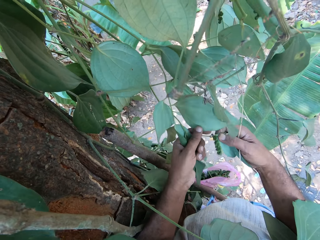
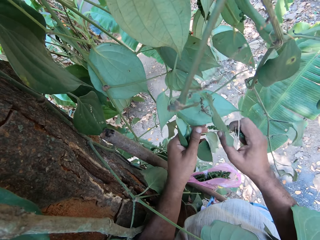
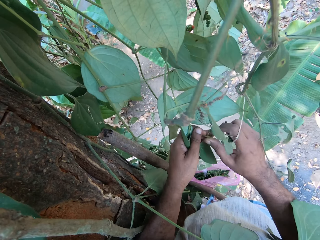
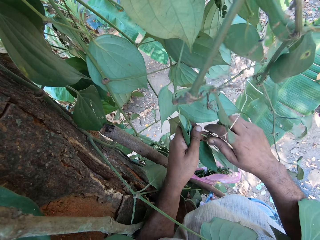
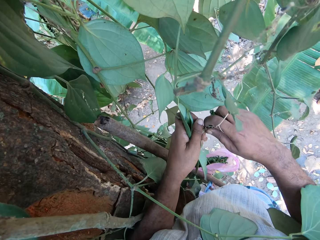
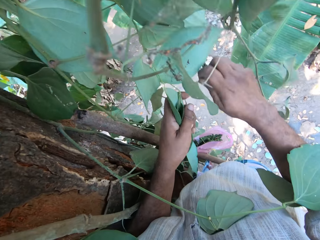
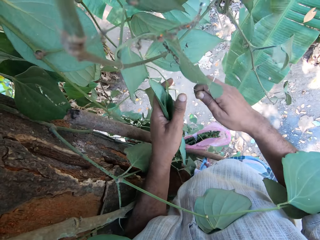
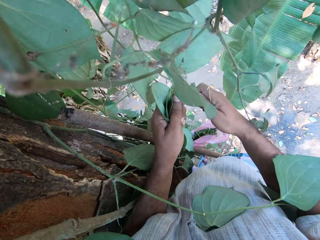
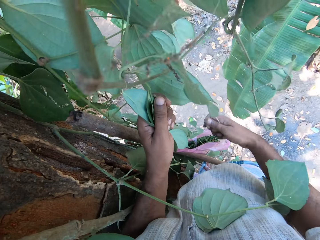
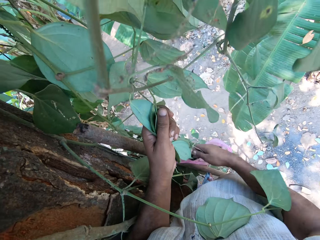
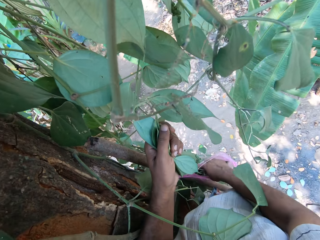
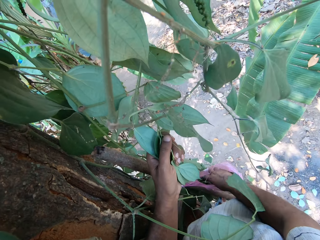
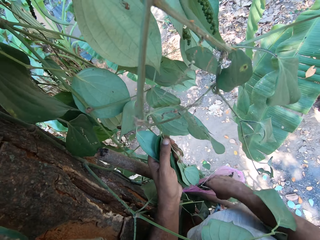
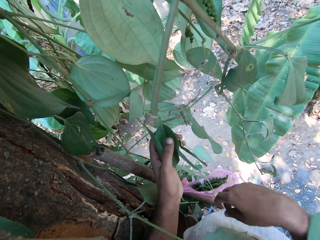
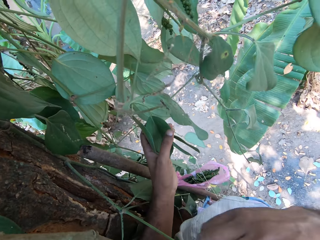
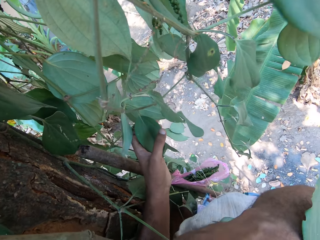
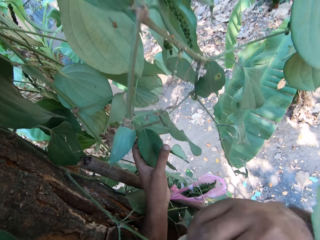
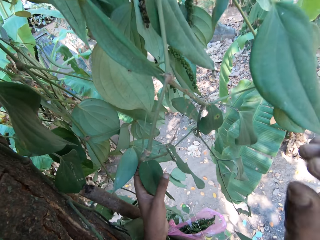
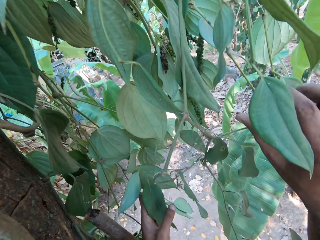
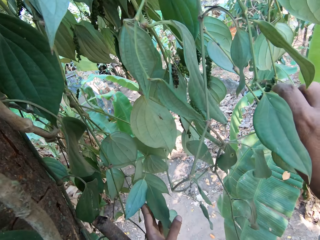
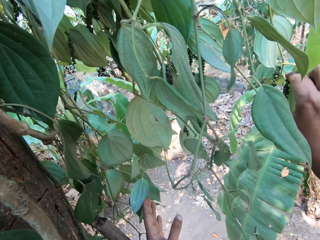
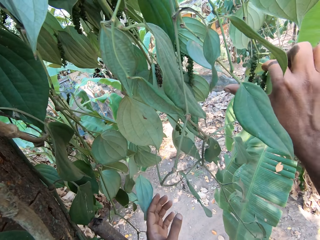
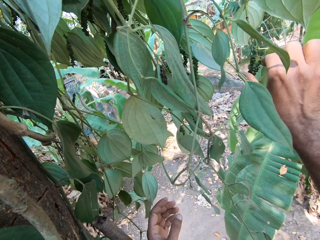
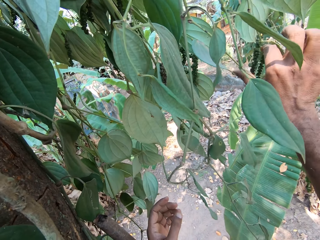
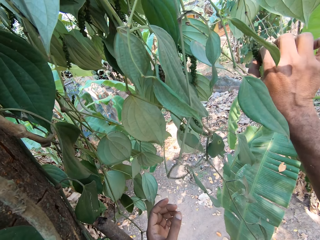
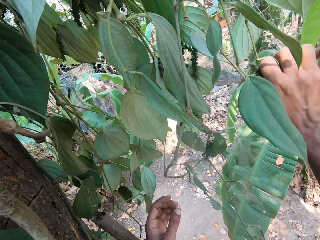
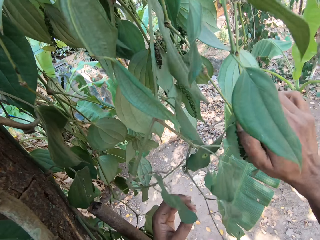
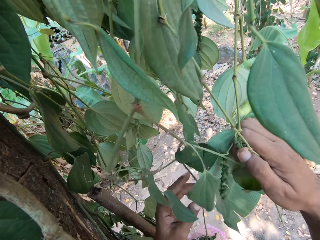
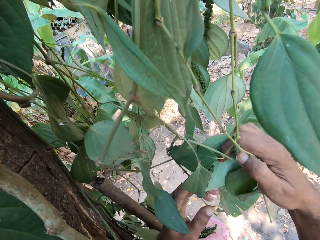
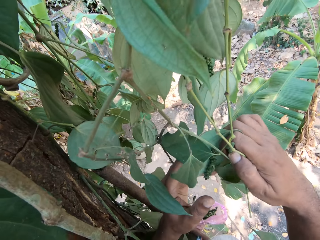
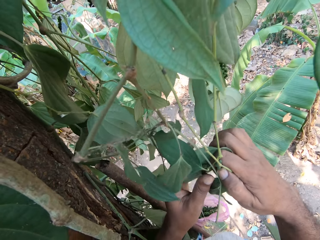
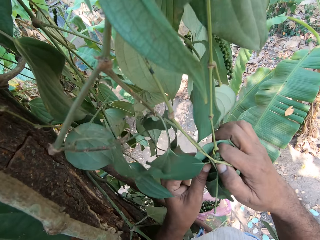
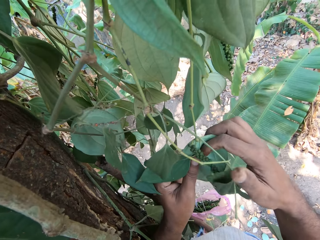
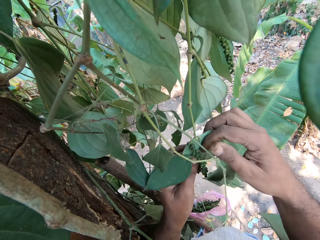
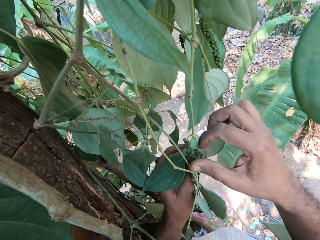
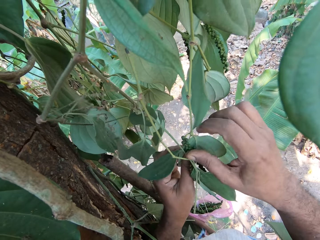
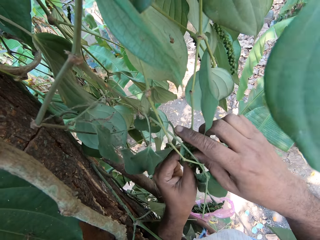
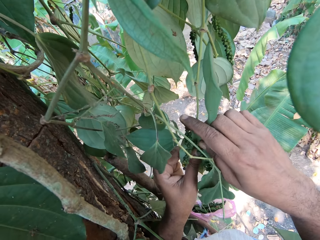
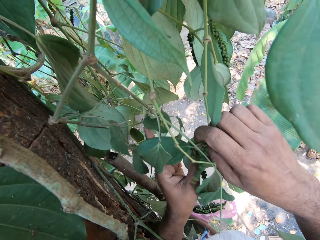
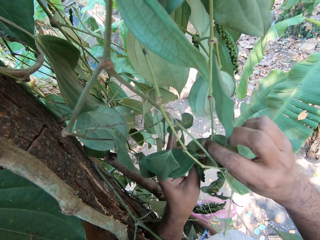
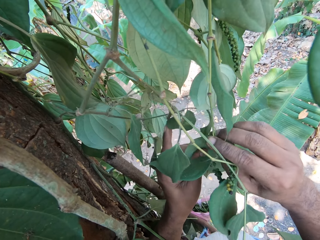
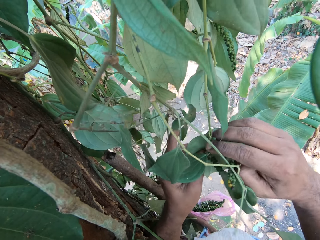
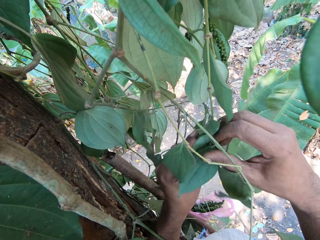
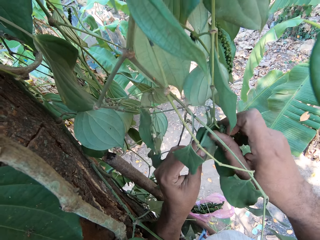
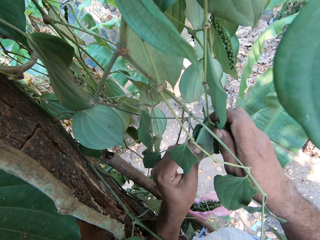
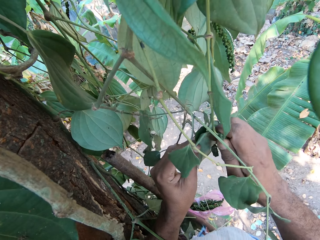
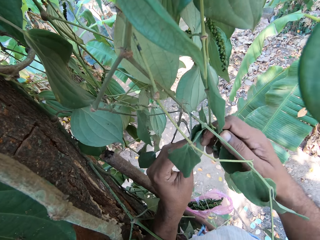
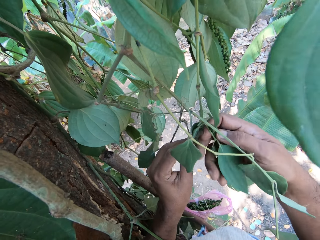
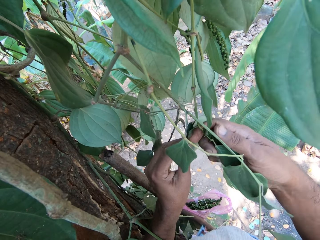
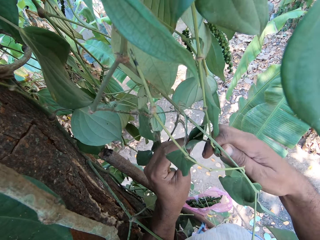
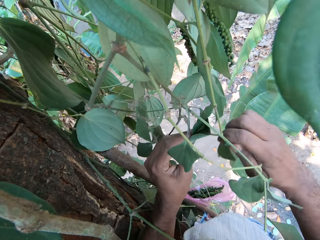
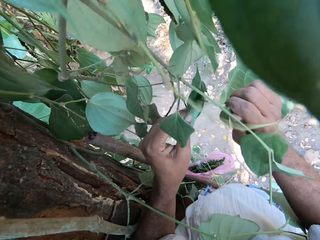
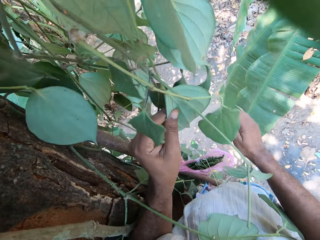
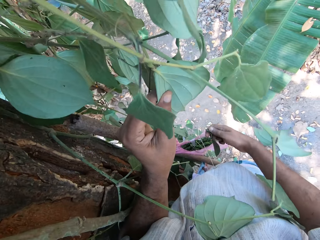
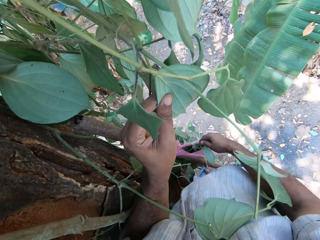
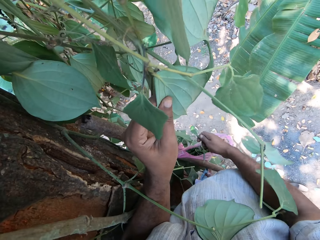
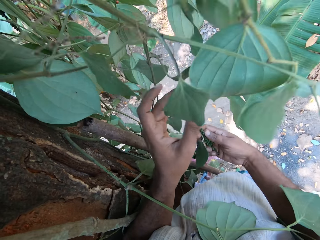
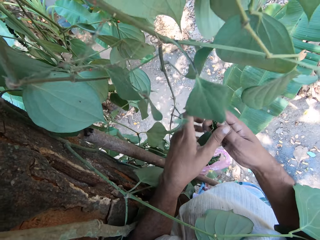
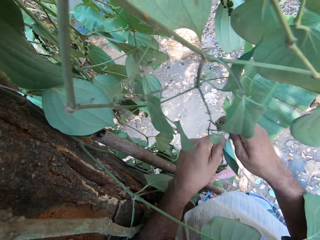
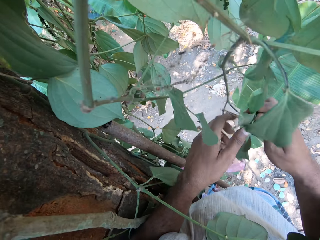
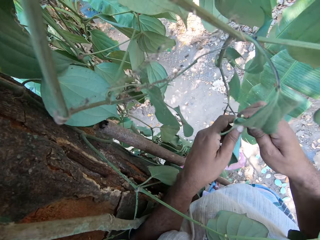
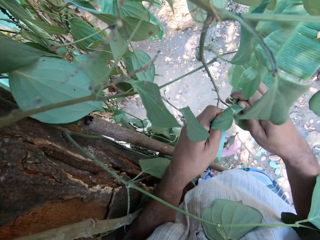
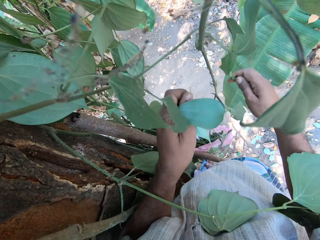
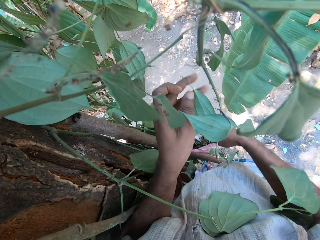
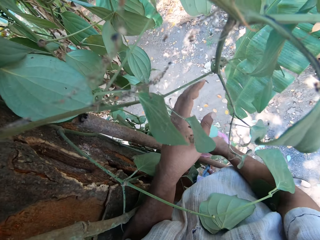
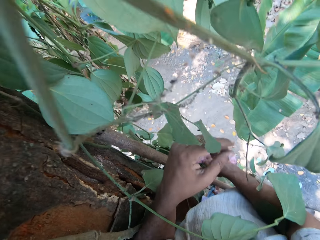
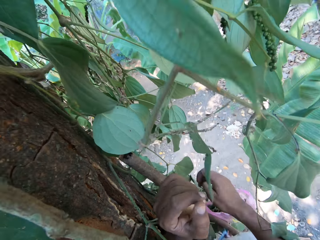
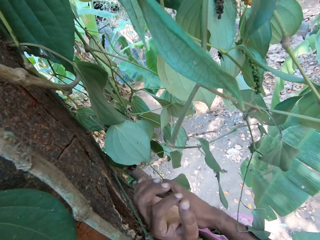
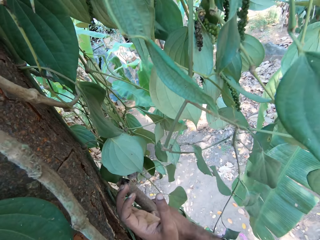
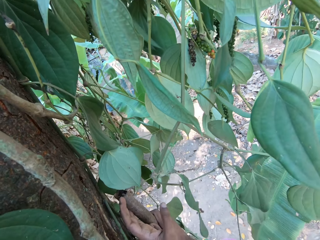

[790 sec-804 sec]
The camera wearer places the guava fruit in his left hand into the plastic bag on the ladder. He plucks something. He puts something in the paper.

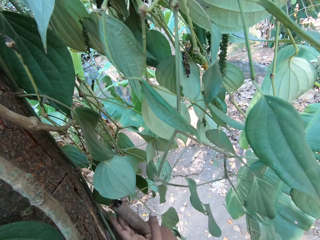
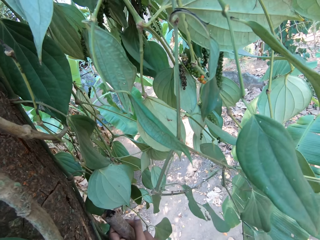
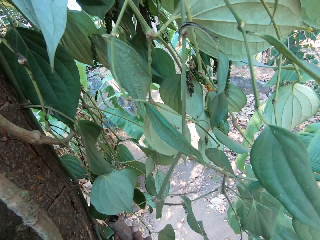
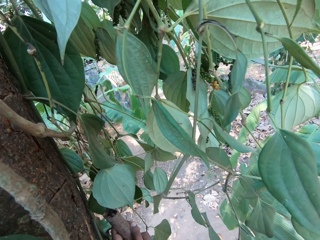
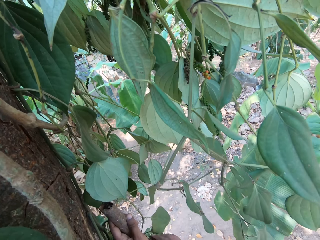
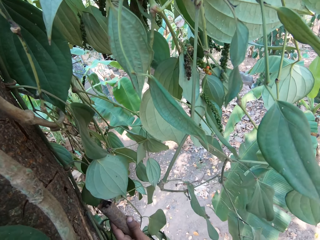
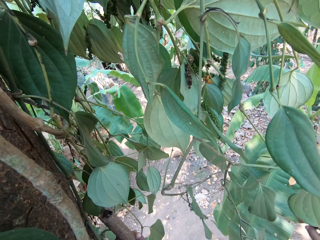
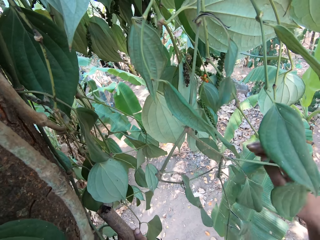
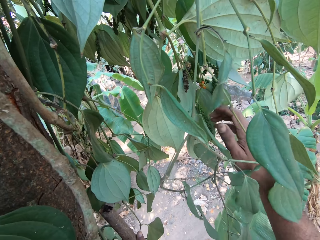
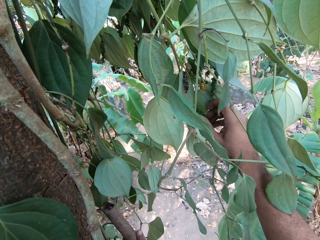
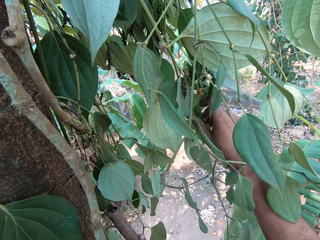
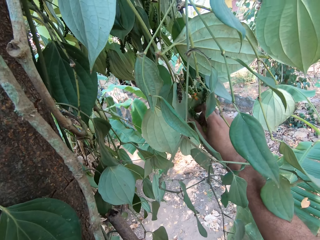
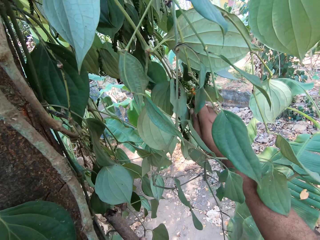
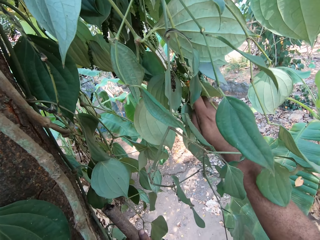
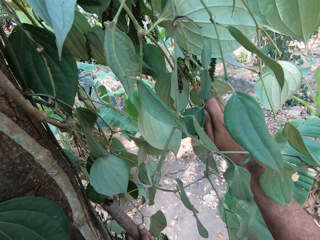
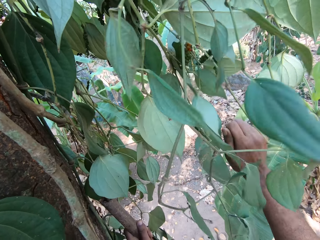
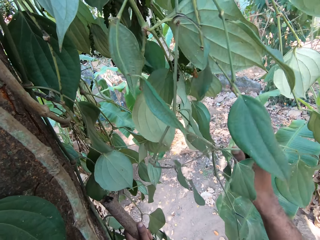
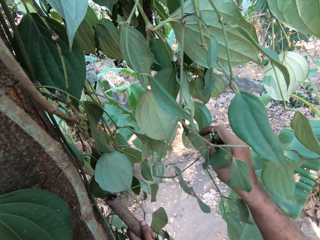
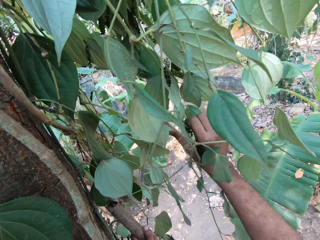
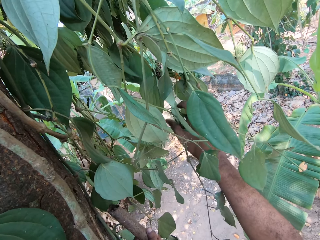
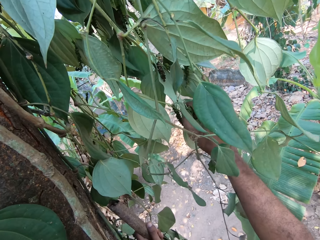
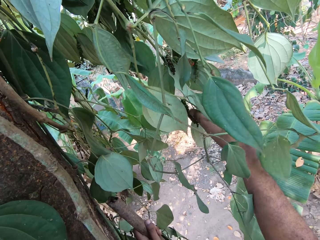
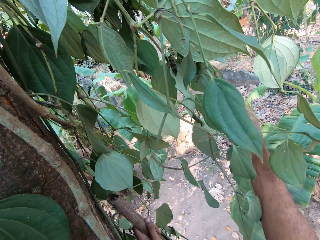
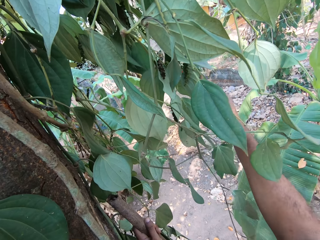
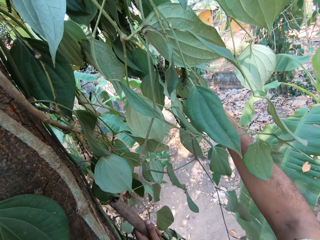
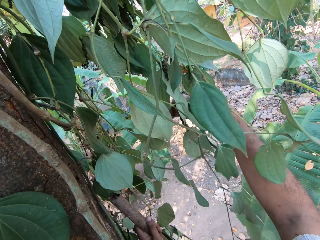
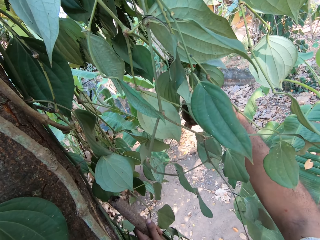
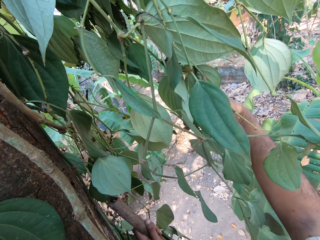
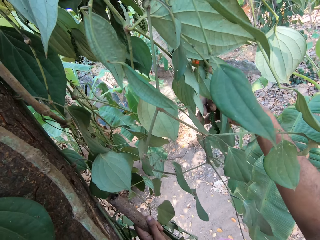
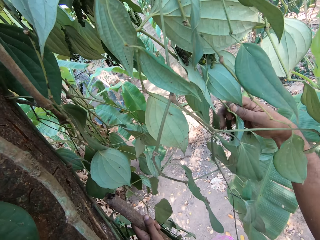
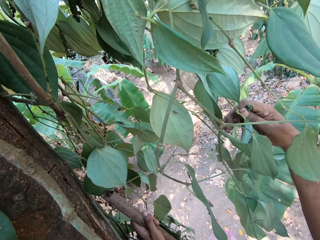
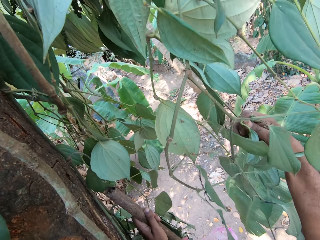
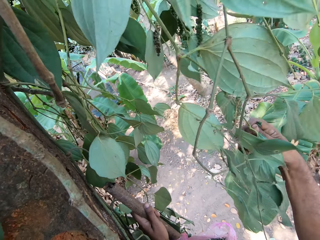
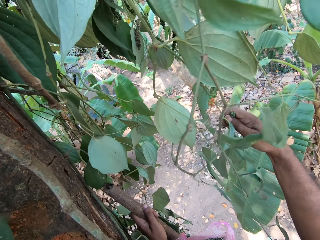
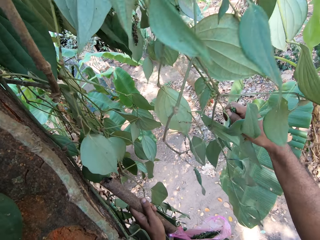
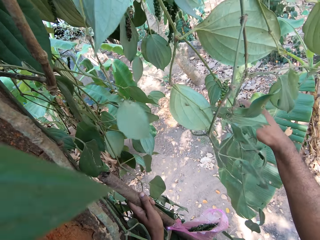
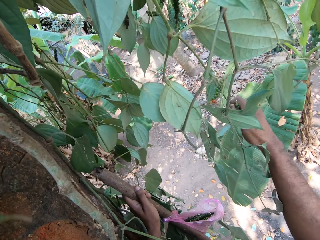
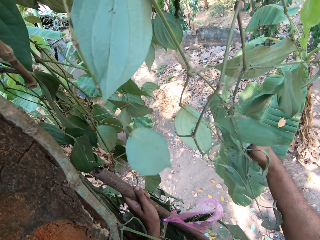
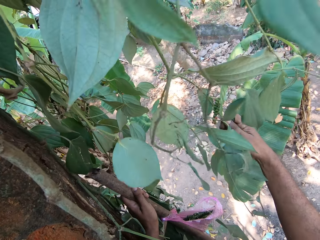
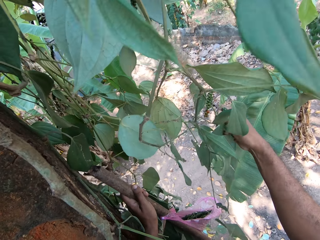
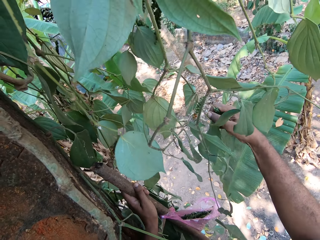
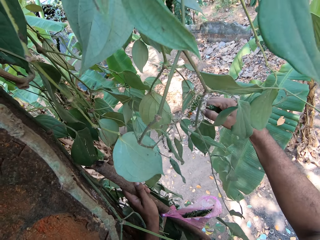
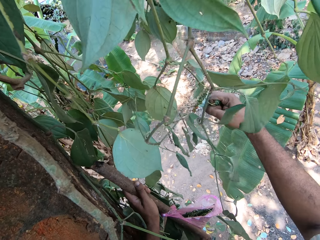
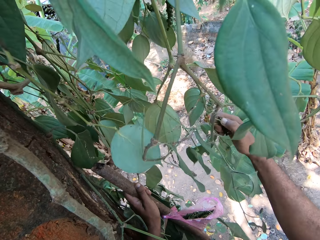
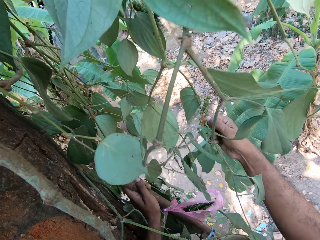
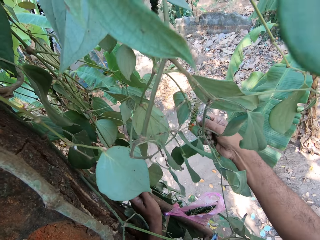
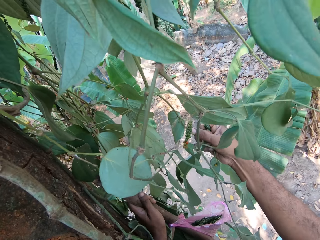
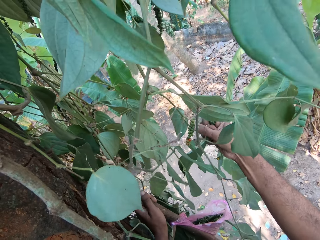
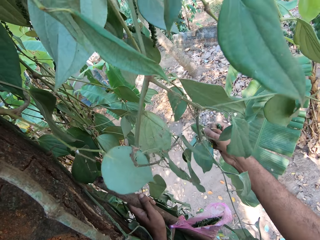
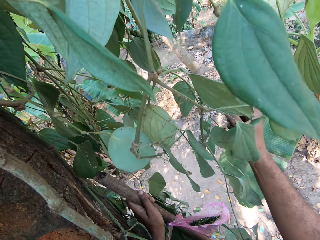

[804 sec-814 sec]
The camera wearer looks around. They pluck something.
